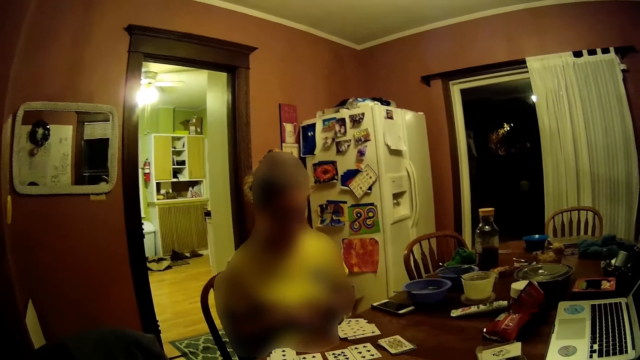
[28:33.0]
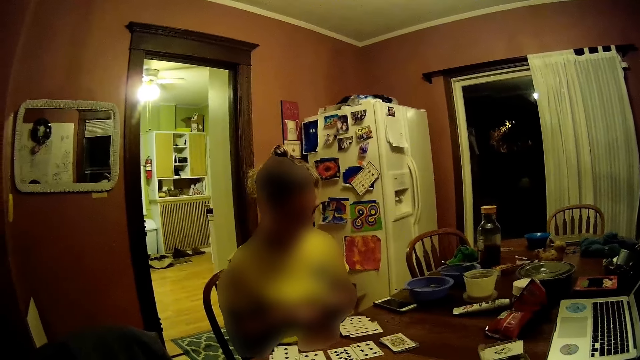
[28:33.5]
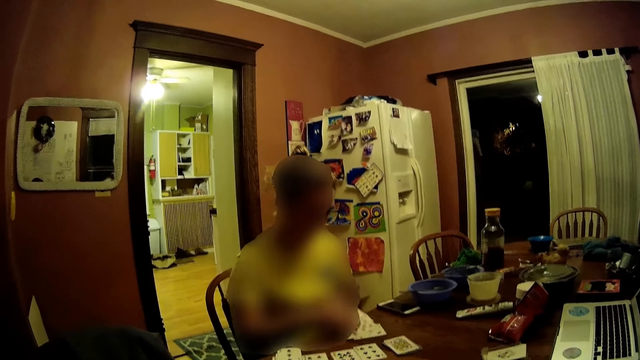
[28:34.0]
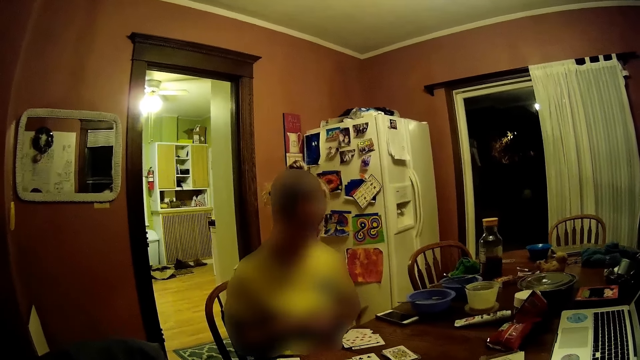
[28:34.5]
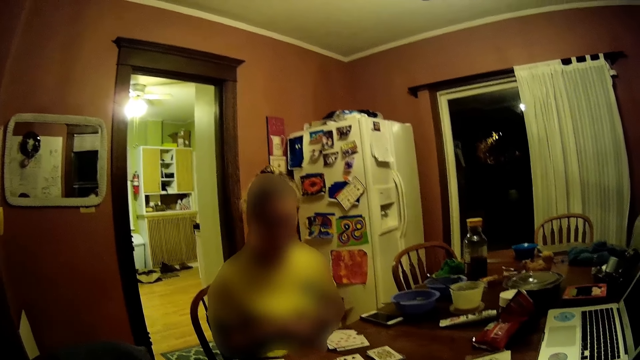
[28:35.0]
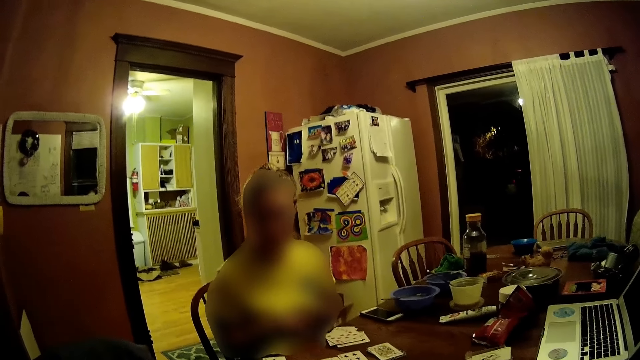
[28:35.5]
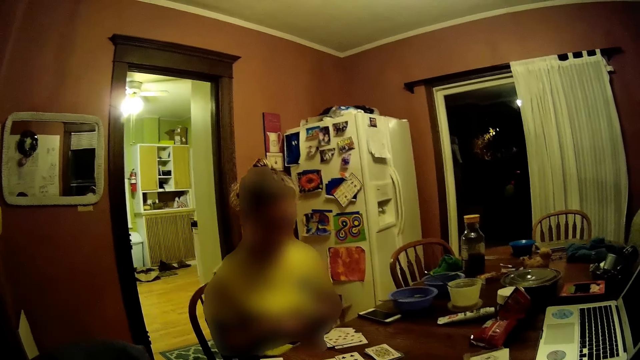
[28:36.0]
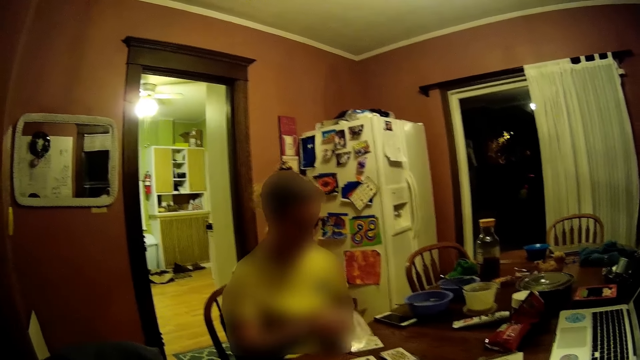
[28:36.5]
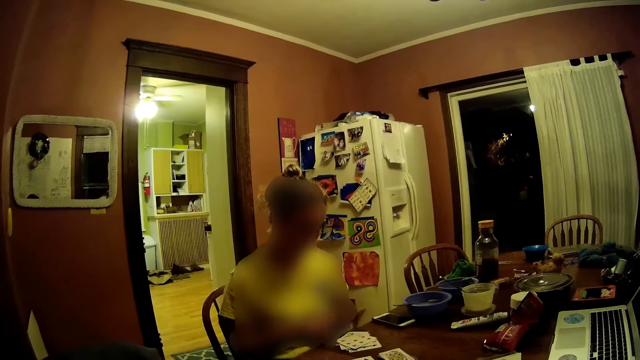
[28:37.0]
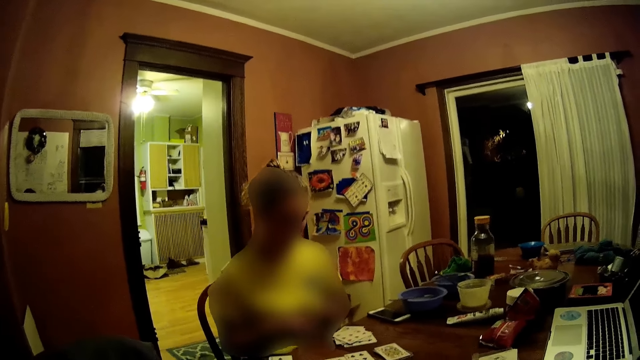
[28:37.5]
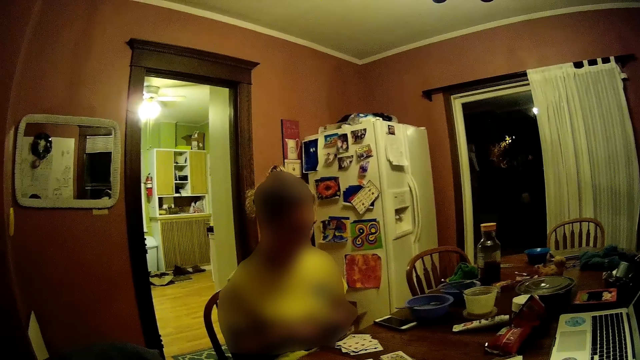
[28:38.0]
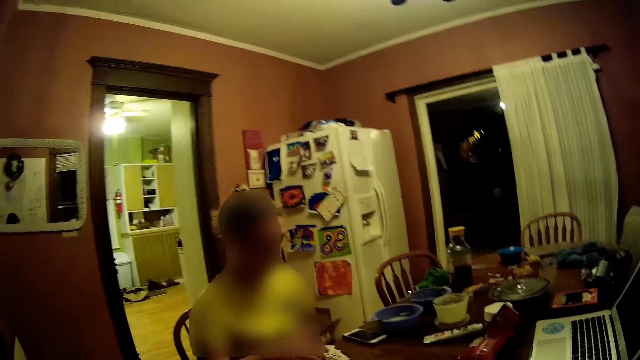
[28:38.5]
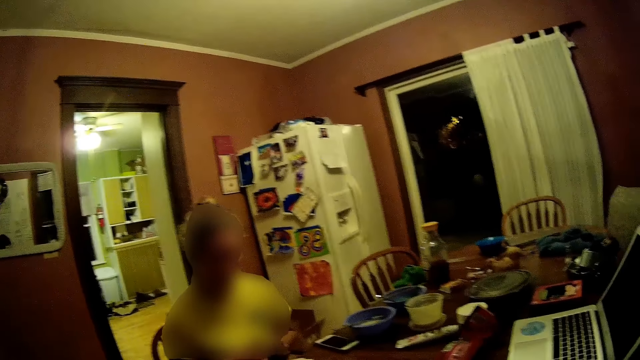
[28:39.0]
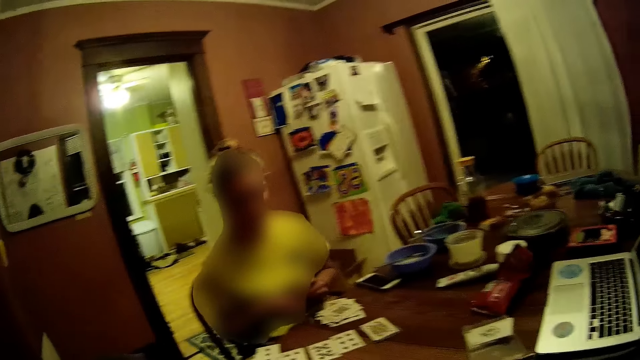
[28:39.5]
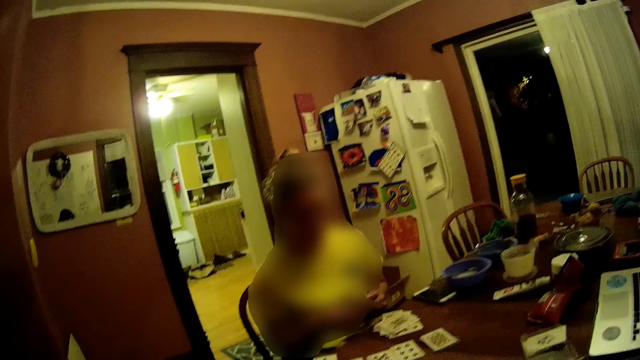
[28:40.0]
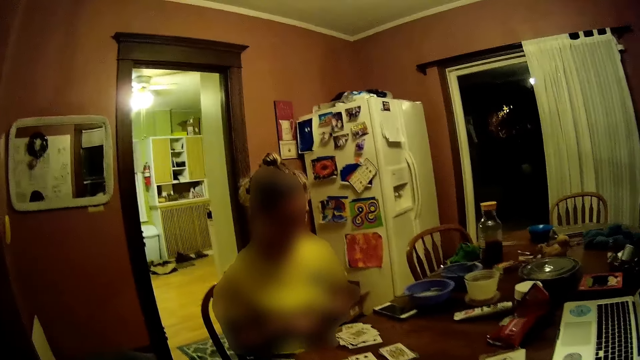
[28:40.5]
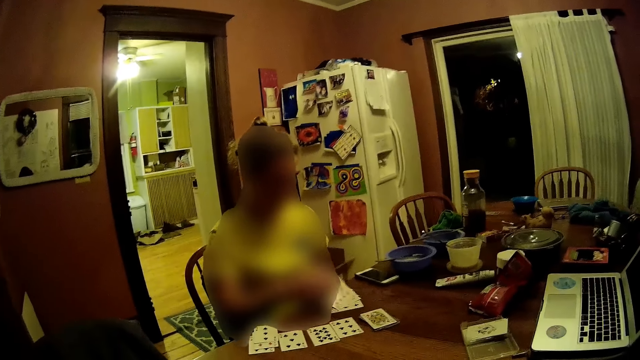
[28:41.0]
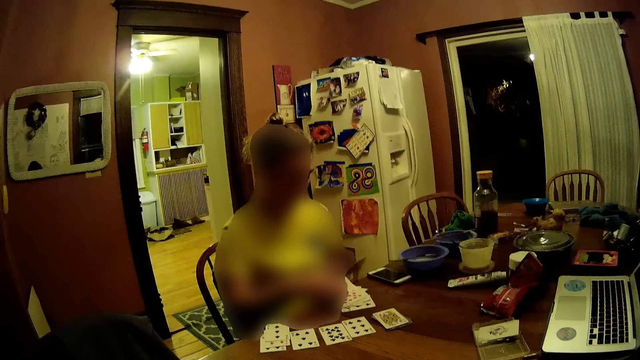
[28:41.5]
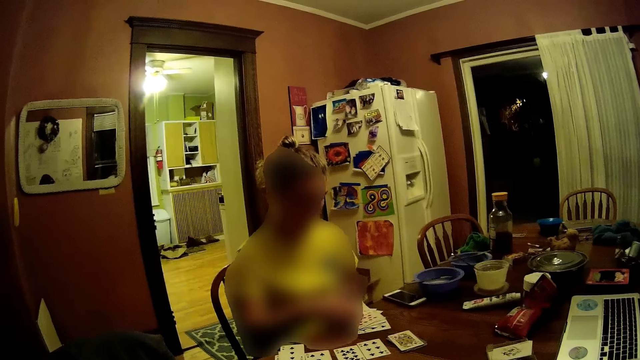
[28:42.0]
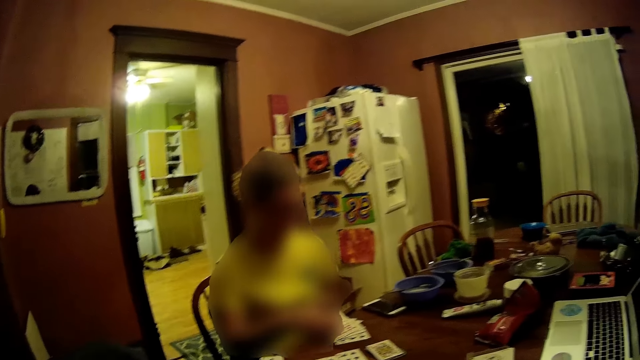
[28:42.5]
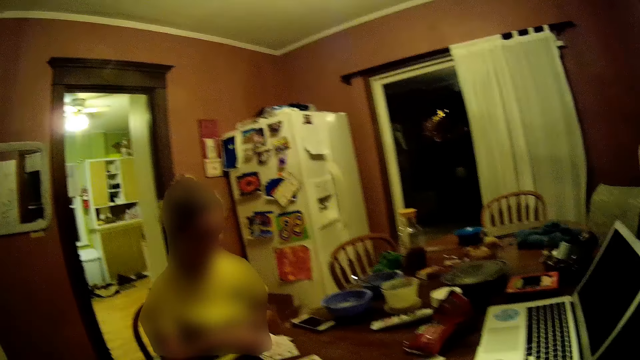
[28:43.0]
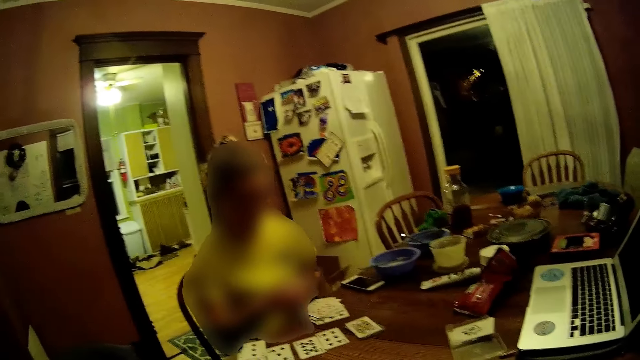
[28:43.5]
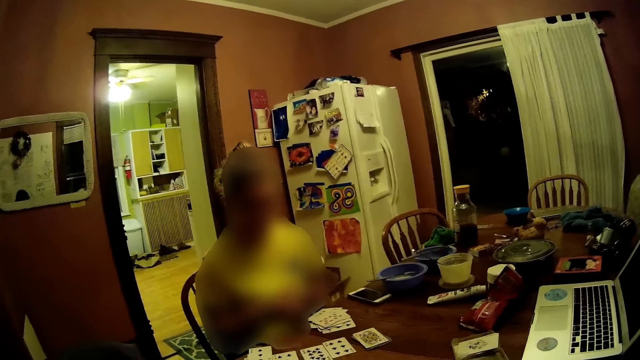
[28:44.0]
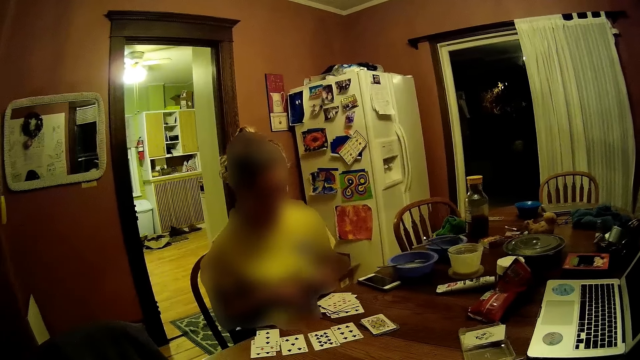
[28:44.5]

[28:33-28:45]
The woman places cards from her left hand on the dining table with her right hand.

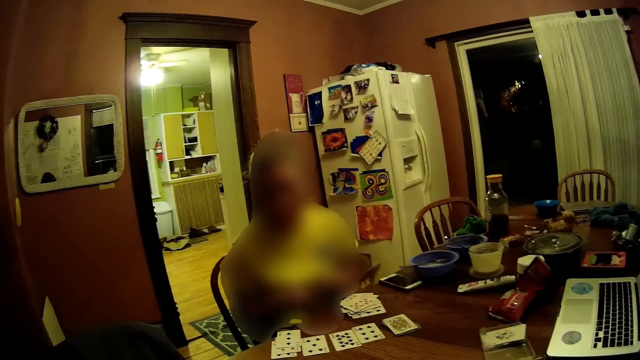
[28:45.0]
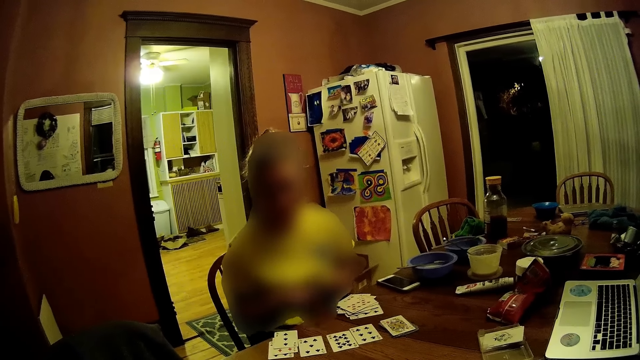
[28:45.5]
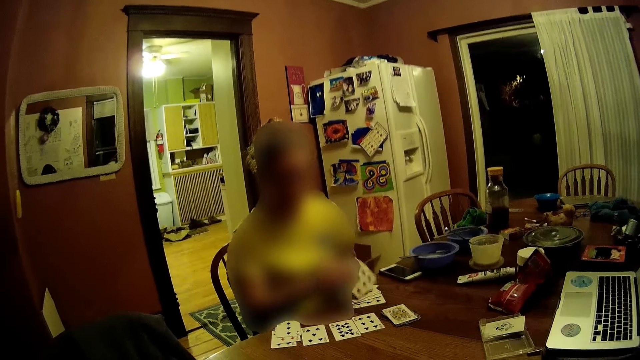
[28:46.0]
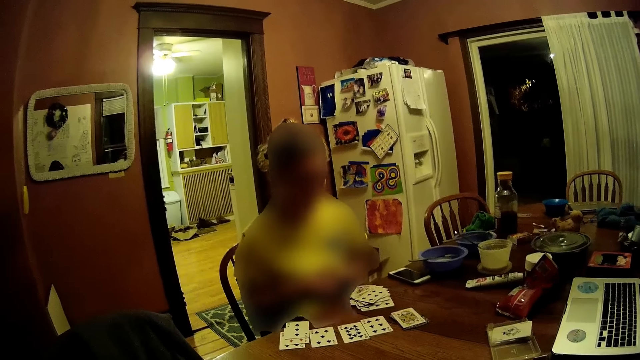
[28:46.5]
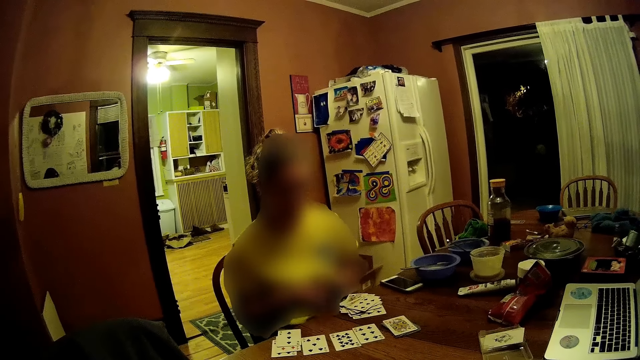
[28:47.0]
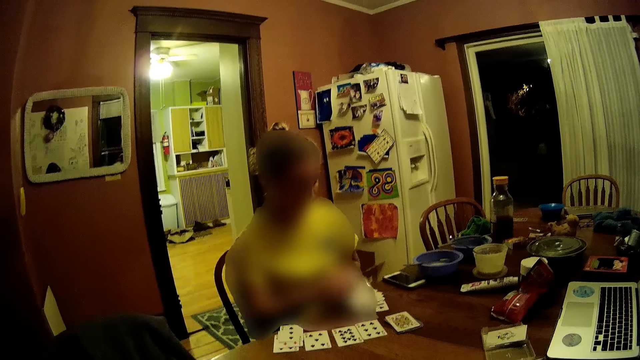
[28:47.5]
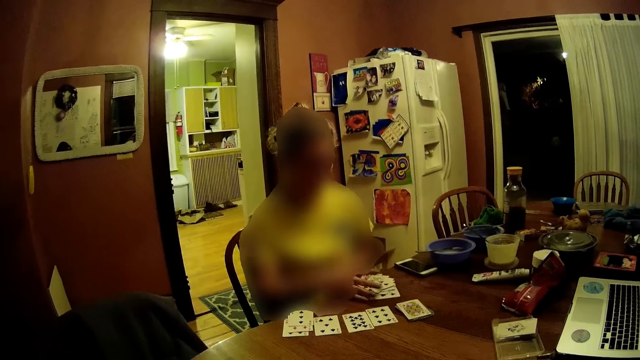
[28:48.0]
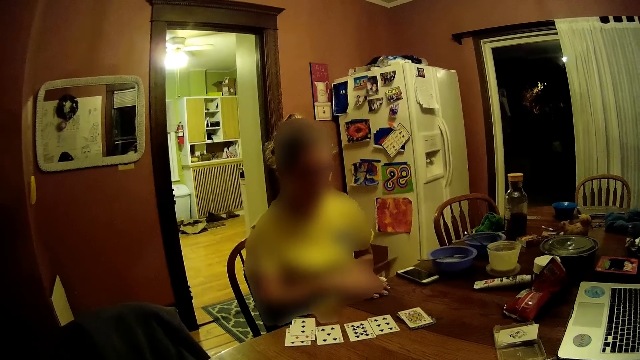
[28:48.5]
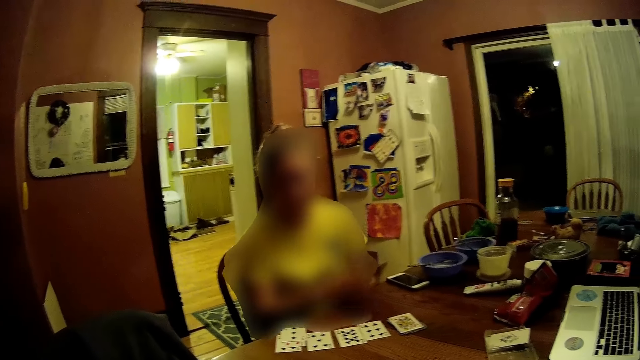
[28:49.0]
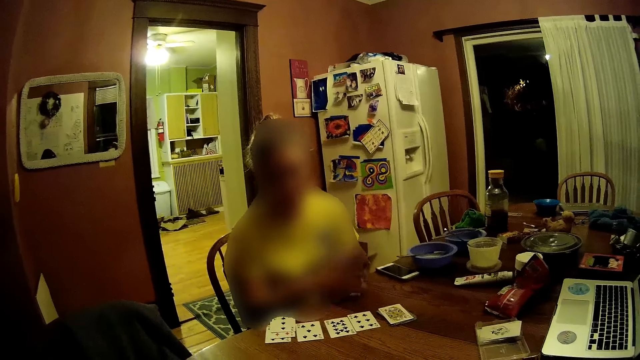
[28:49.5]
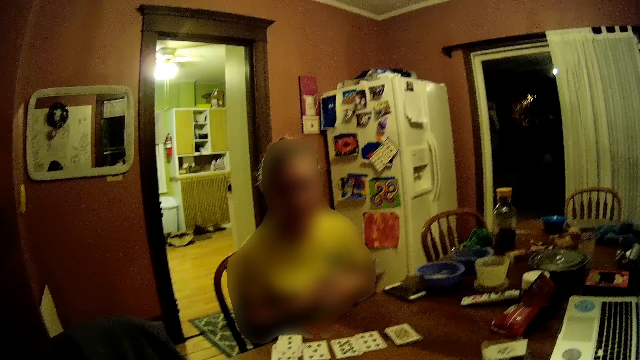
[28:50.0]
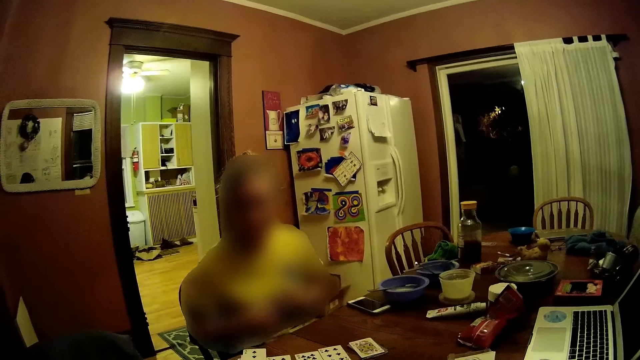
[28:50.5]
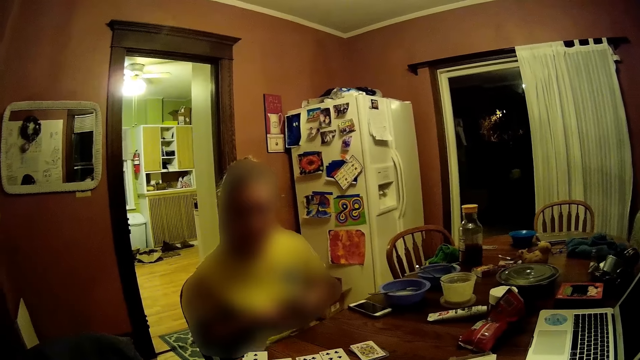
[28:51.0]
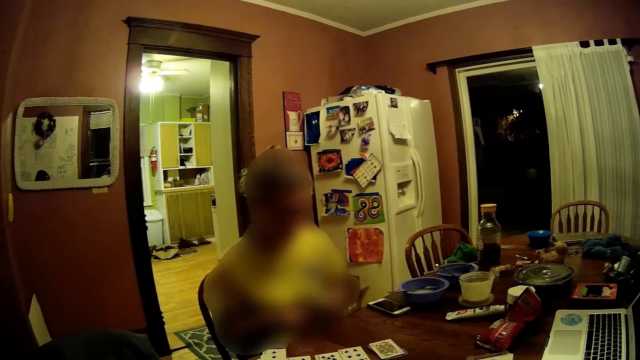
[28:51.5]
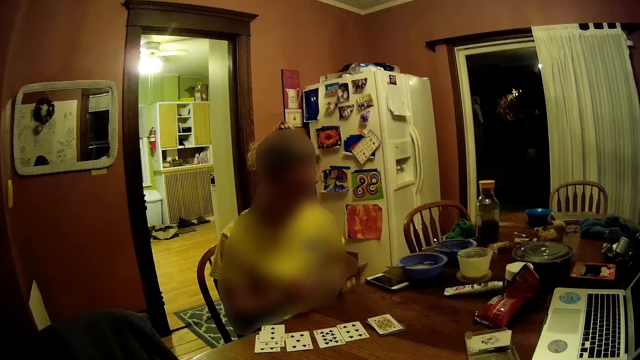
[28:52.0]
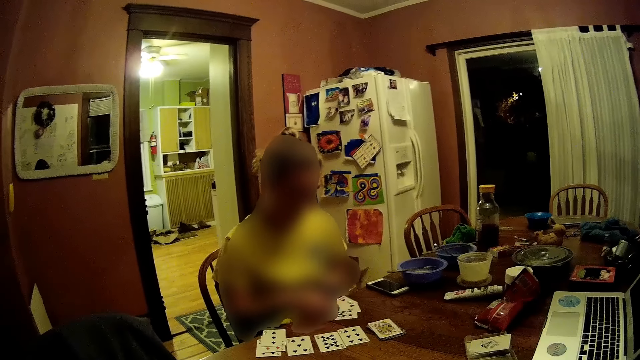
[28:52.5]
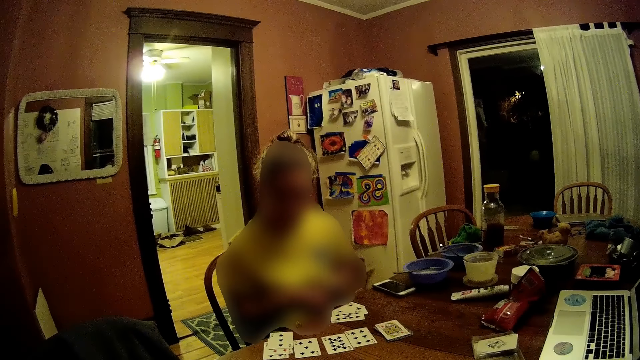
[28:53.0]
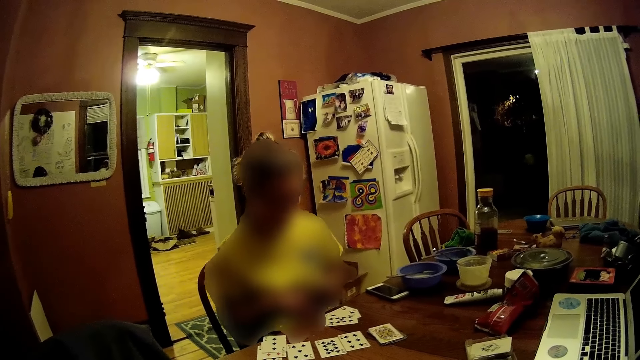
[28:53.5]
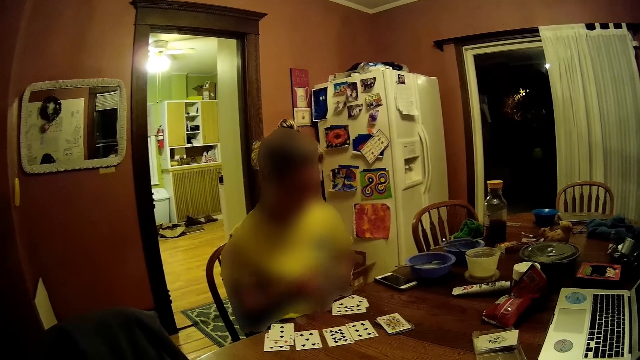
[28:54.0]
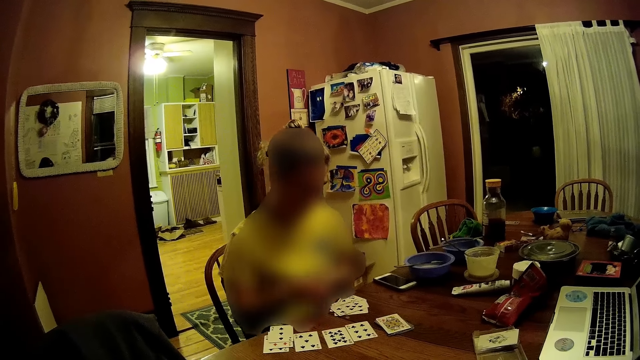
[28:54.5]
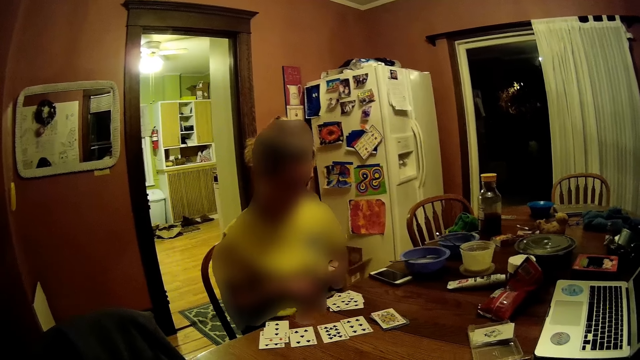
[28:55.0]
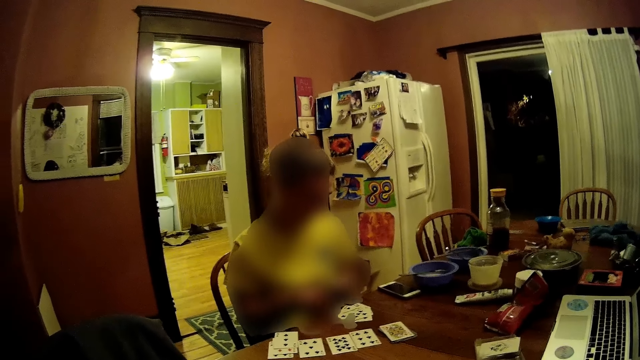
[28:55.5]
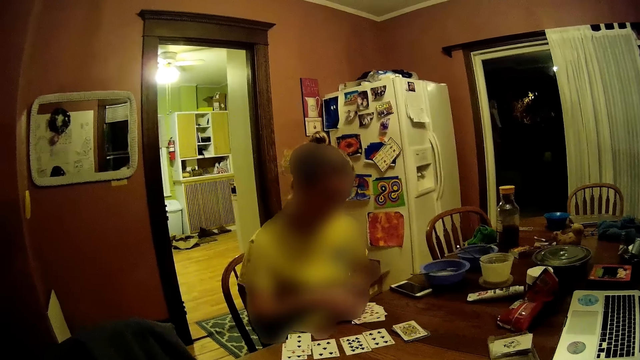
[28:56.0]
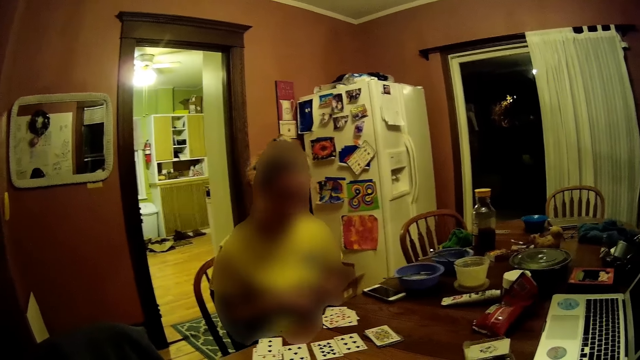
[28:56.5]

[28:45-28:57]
The woman gathers the pack of cards with her right hand. She holds the pack of cards with both hands. She shuffles the cards that are at the table. She places cards on the dining table from the pack of cards in her left hand with her right hand.
